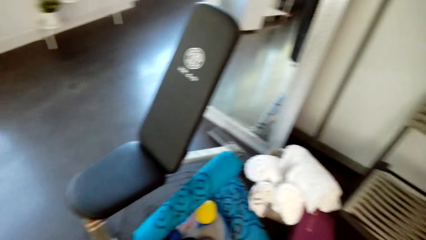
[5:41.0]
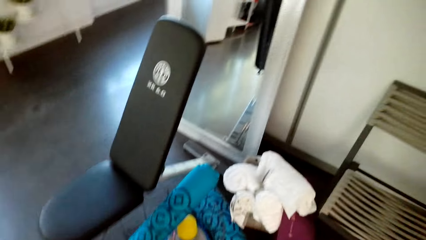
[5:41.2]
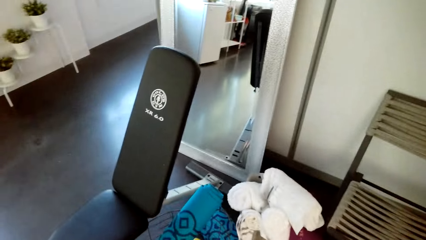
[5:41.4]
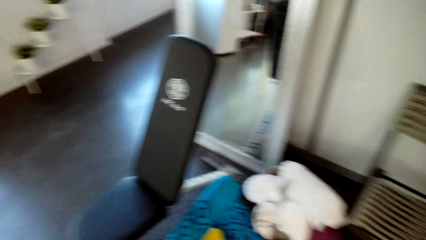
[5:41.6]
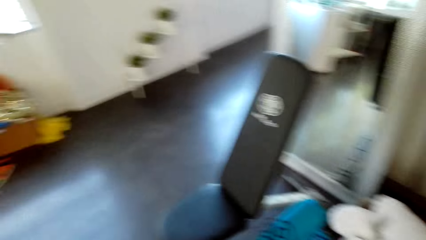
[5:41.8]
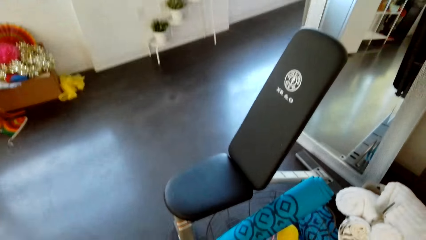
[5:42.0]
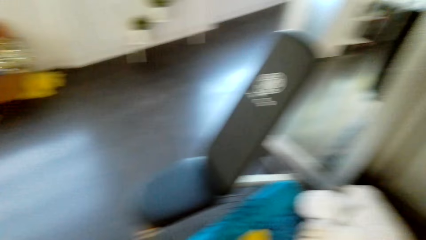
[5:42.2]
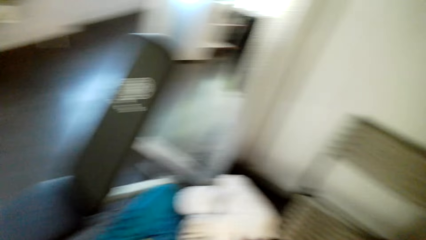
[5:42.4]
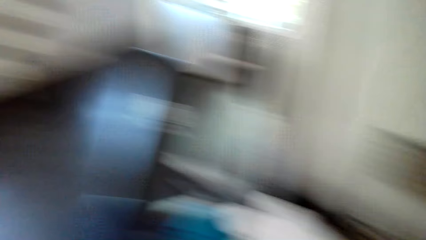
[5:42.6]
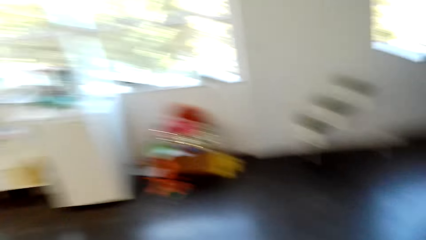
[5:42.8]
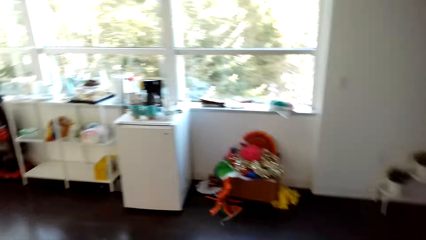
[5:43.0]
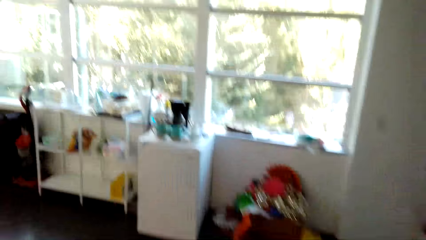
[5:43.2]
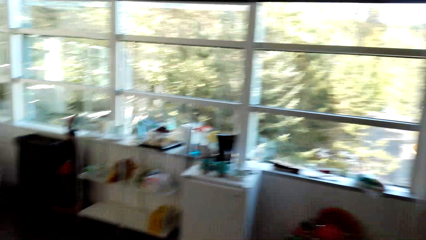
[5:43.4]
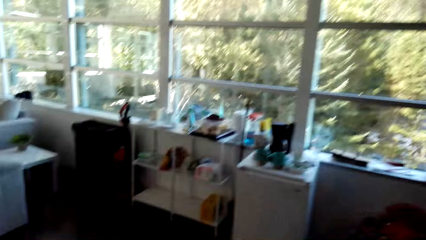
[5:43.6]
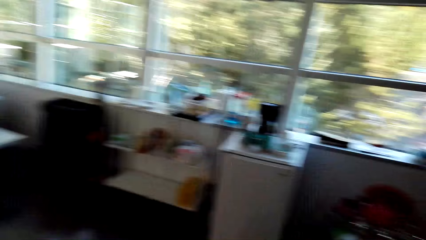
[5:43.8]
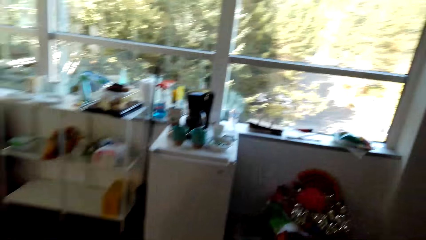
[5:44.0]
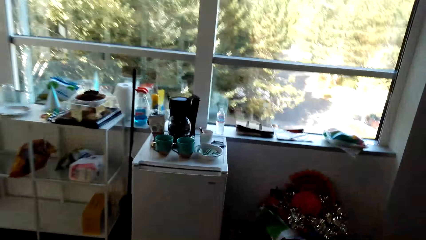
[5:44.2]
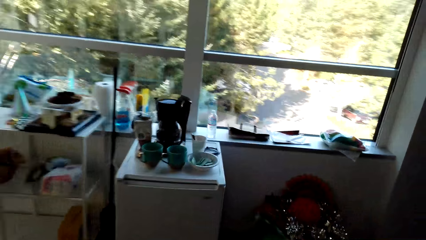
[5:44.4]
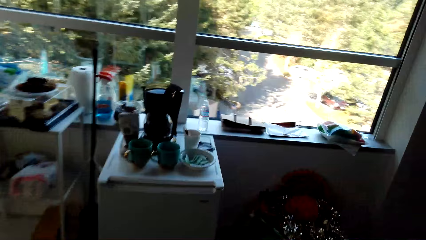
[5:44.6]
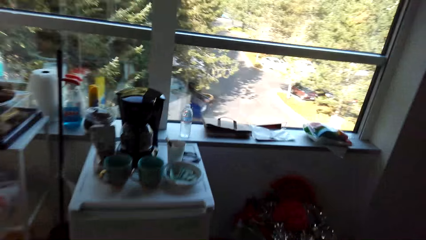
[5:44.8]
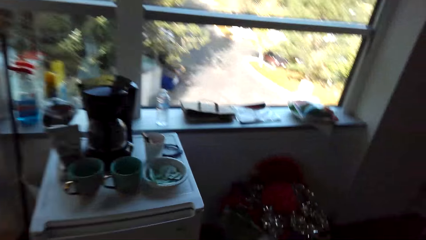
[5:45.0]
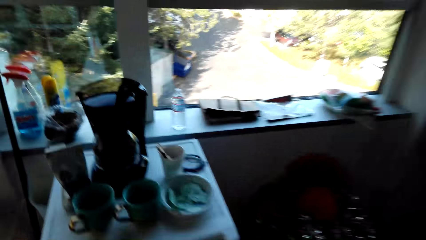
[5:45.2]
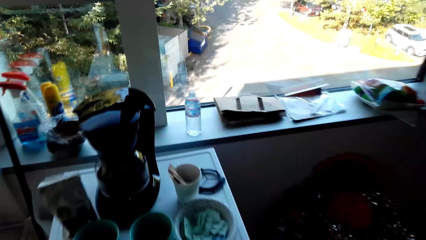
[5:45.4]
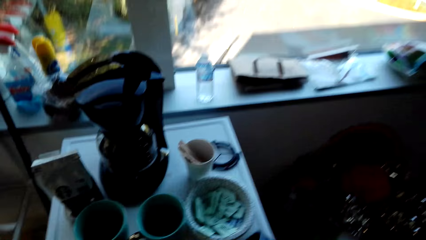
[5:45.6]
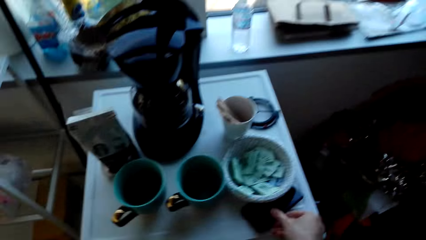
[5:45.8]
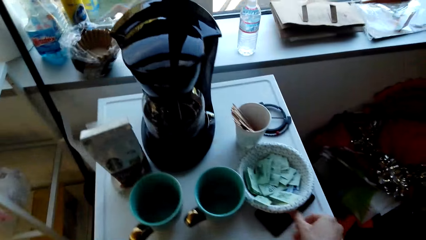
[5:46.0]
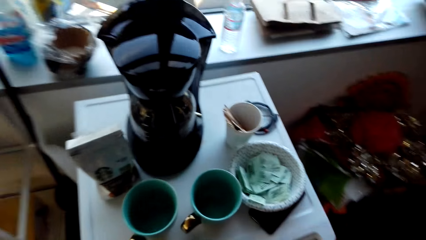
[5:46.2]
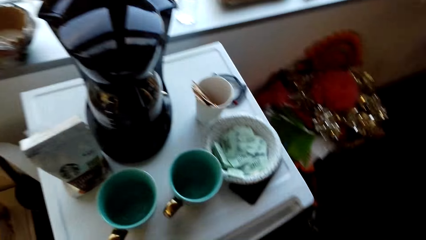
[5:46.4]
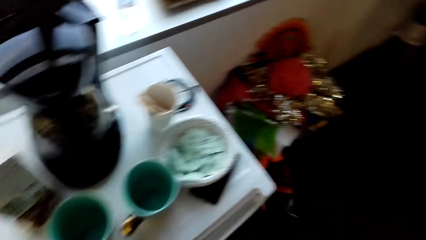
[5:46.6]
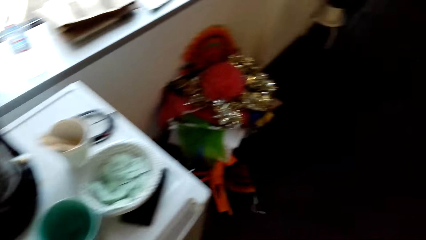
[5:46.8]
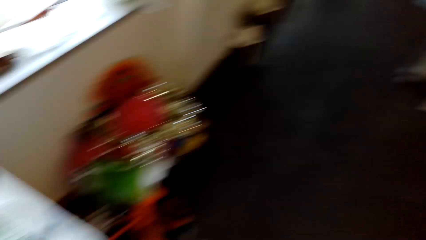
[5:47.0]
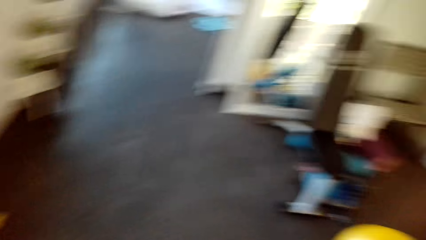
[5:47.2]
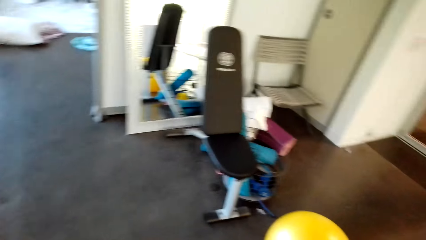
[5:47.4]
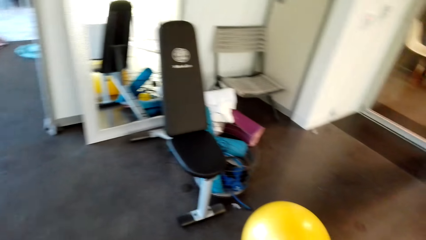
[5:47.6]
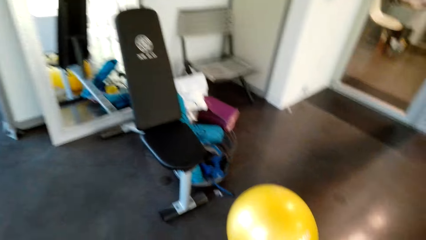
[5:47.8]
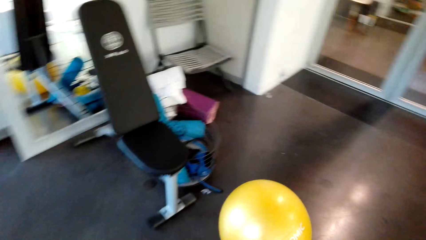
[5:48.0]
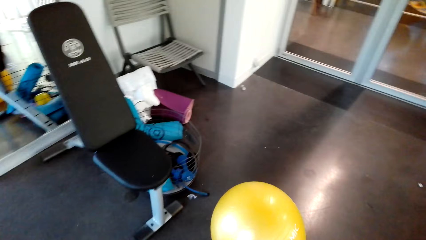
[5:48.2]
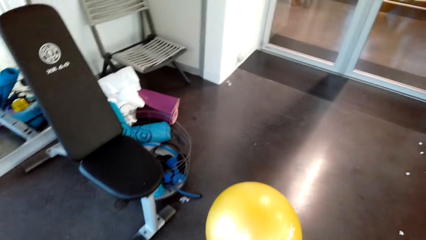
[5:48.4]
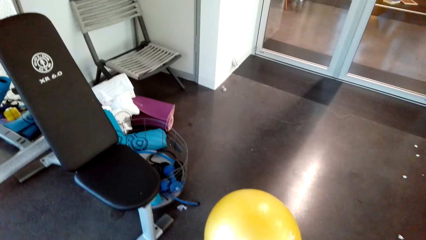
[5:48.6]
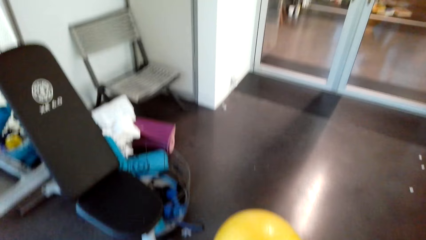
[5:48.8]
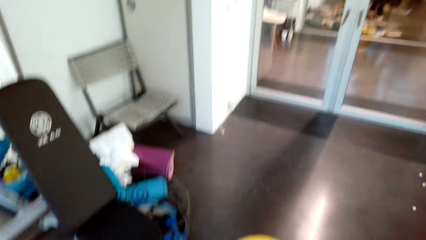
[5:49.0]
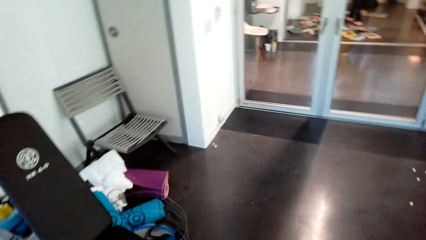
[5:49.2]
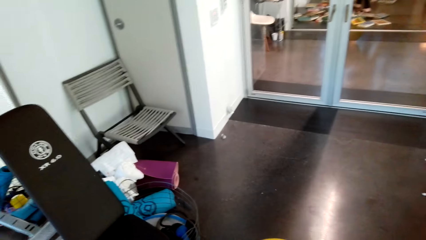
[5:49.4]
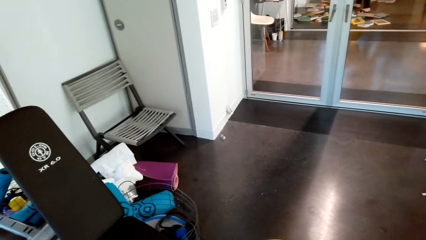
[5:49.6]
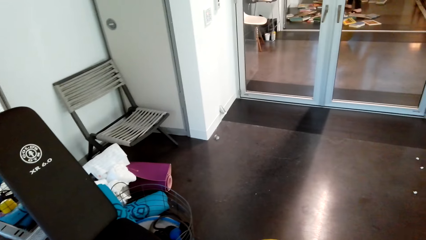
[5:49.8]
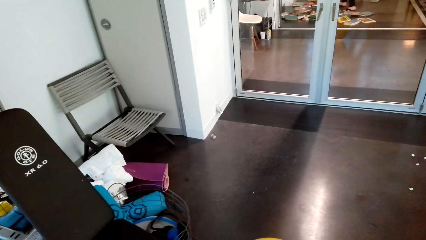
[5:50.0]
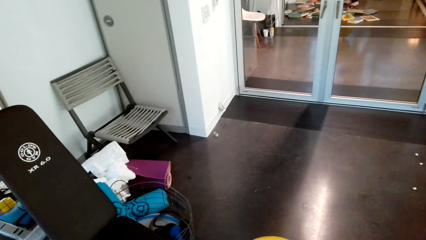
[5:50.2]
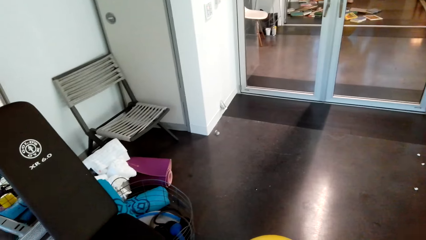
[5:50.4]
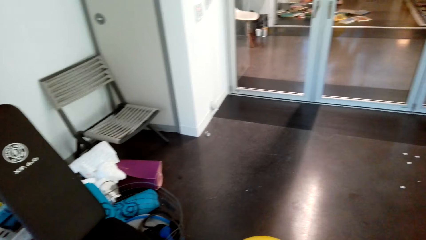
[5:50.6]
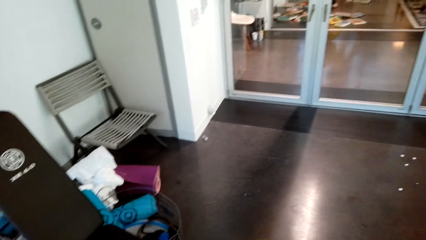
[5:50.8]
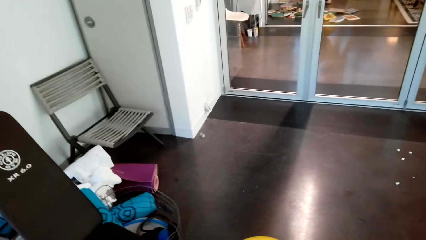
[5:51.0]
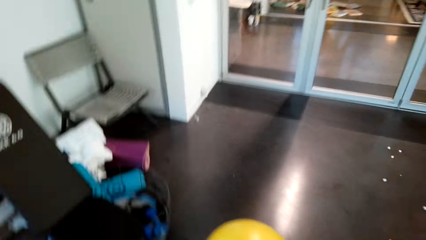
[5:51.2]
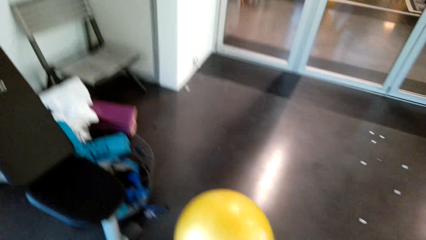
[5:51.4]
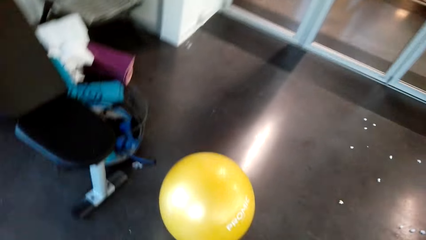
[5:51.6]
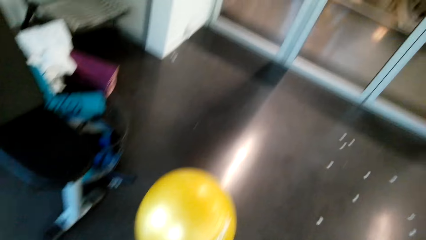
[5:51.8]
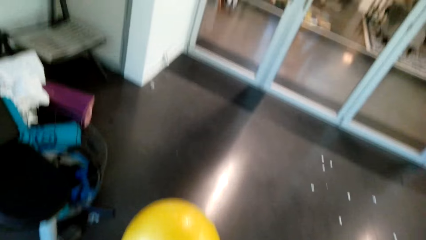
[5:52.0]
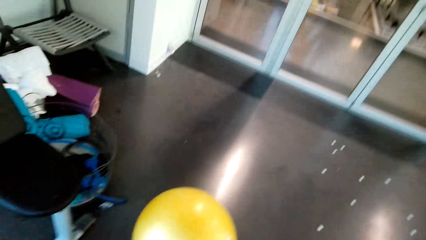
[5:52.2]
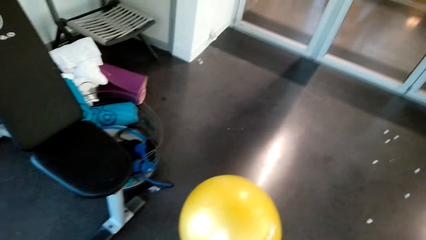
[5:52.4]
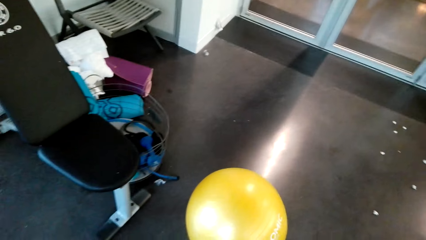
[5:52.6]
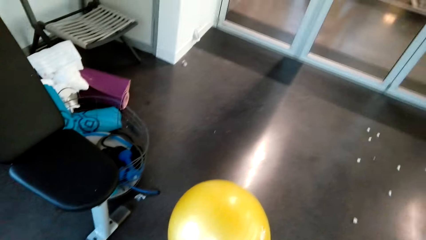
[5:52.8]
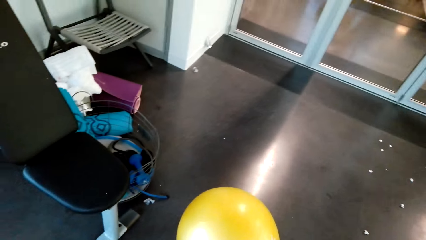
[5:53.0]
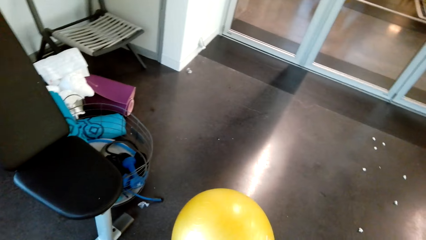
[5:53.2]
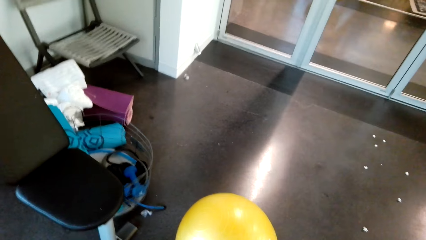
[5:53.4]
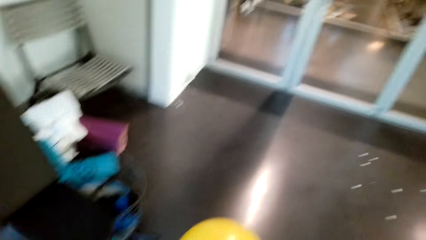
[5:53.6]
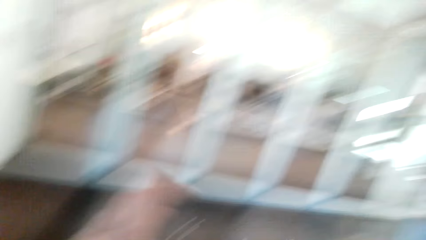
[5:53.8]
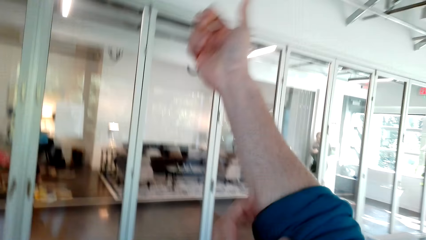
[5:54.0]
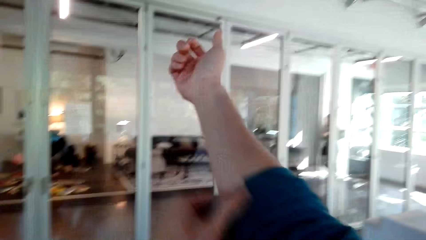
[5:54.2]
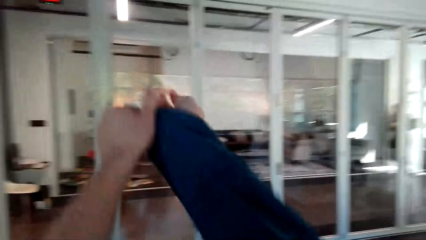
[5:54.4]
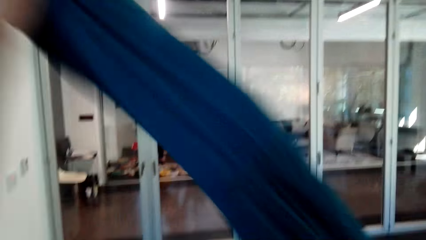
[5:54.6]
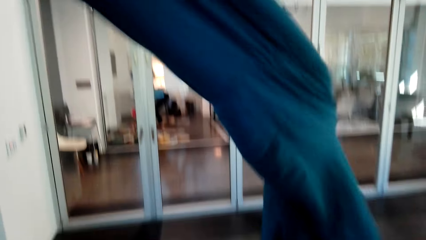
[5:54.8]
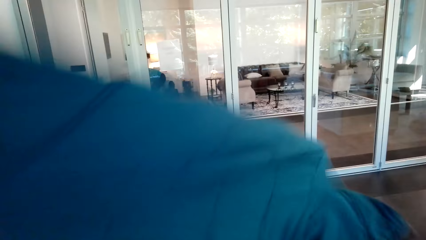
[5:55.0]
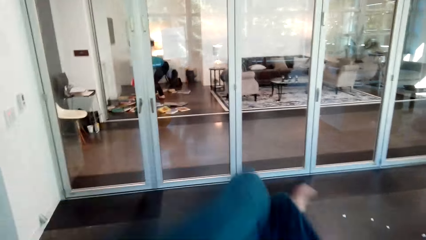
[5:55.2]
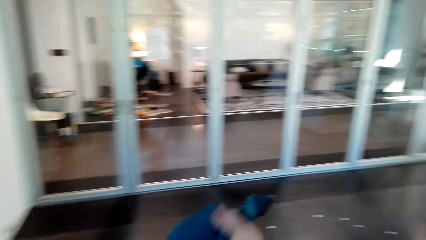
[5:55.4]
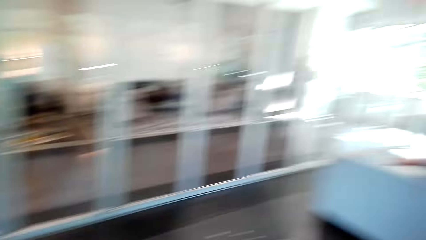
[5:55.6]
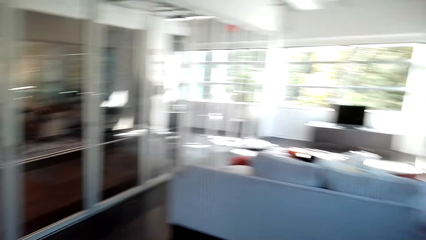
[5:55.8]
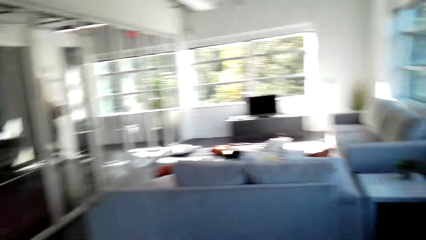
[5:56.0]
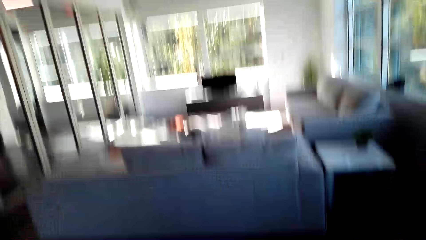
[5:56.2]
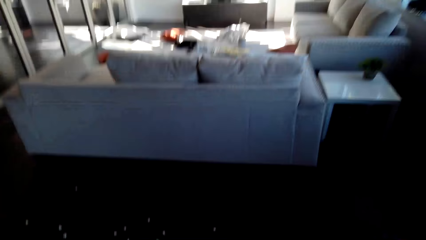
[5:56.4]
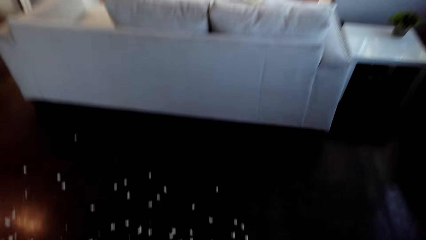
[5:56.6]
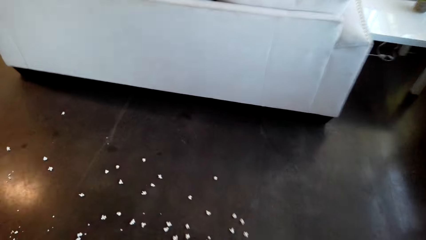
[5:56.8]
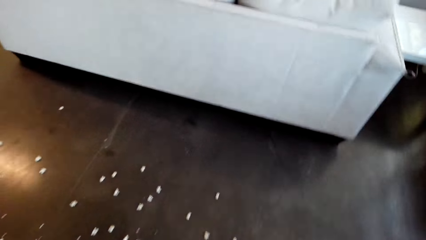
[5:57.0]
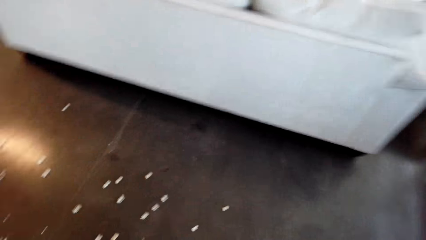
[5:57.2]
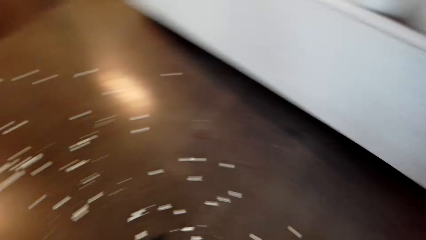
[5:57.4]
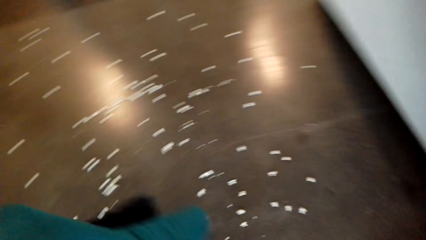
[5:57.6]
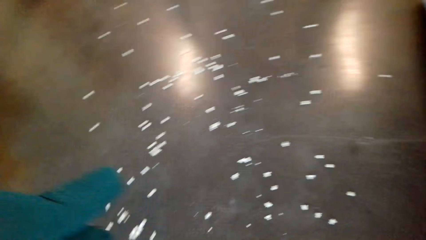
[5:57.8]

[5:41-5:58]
The camera wearer walks around the house. They place the phone on the table. They walk around the house. They look around the house. They remove a sweater.
